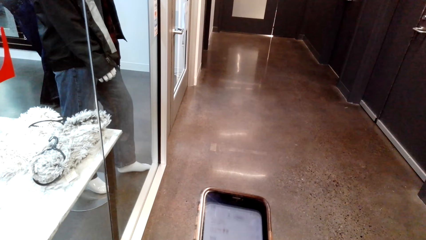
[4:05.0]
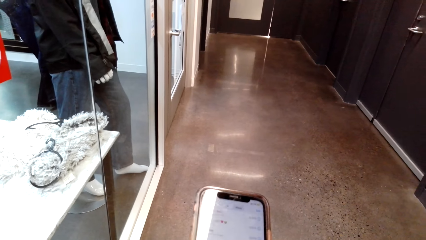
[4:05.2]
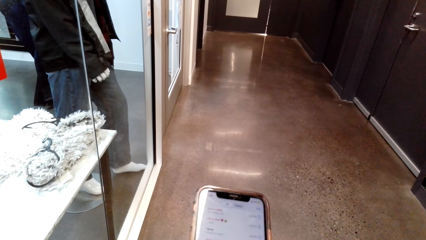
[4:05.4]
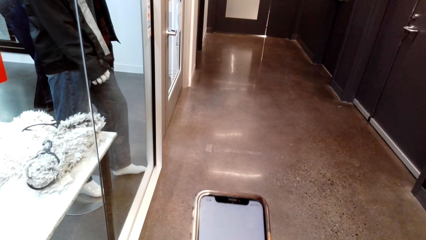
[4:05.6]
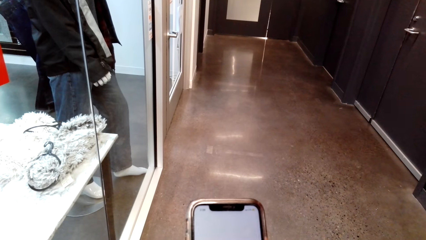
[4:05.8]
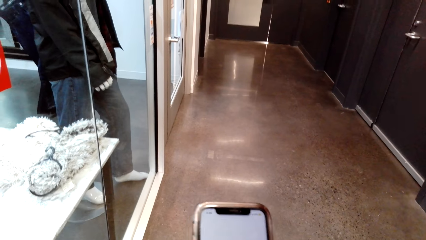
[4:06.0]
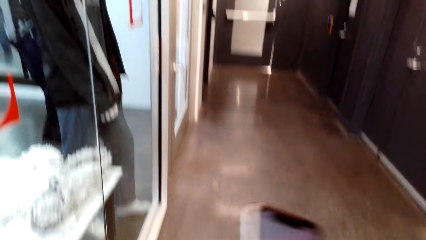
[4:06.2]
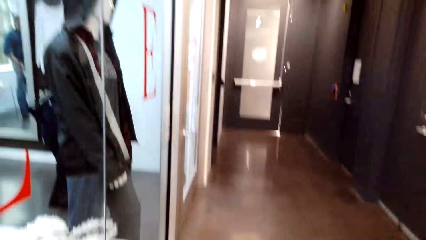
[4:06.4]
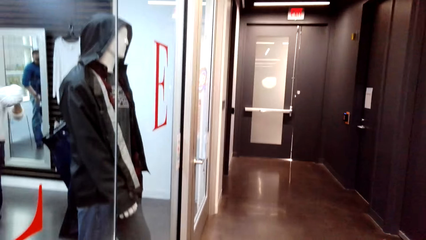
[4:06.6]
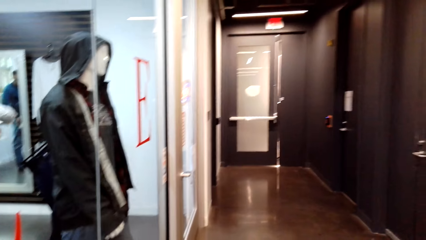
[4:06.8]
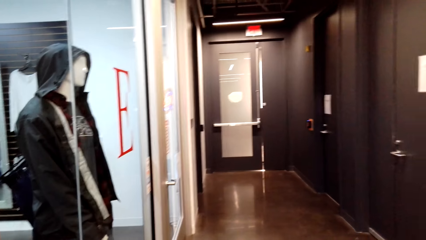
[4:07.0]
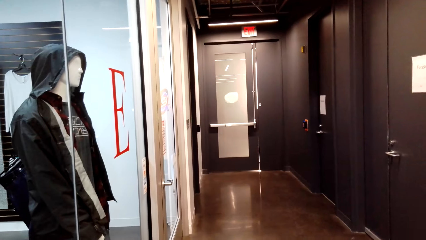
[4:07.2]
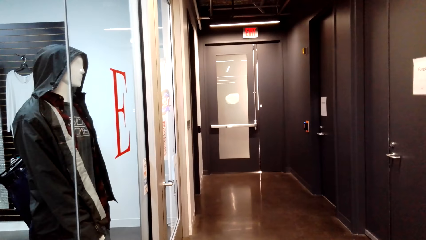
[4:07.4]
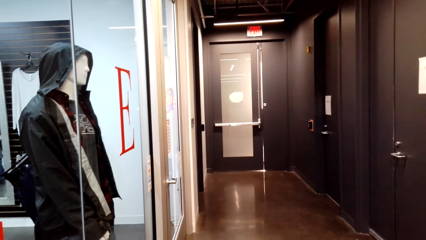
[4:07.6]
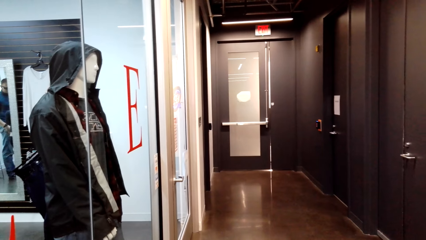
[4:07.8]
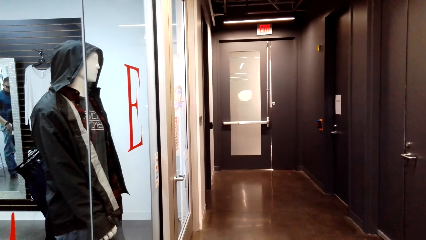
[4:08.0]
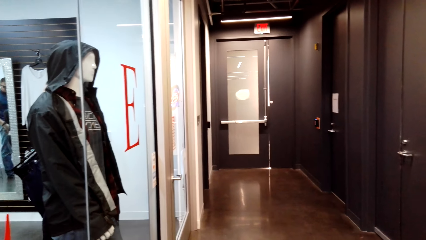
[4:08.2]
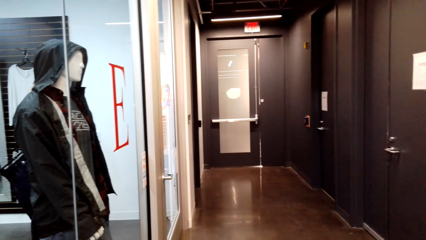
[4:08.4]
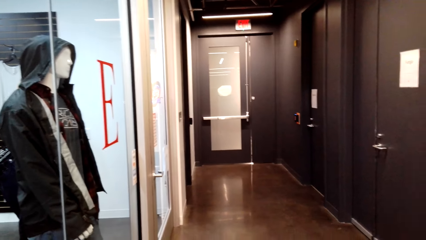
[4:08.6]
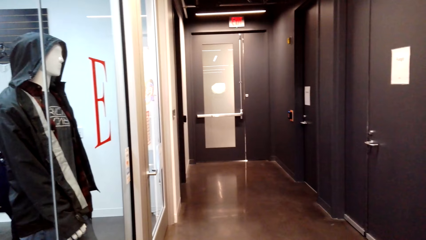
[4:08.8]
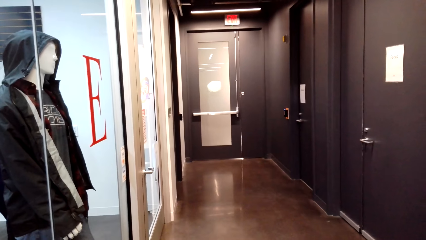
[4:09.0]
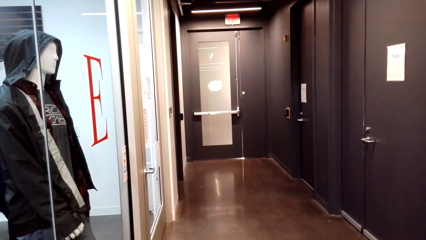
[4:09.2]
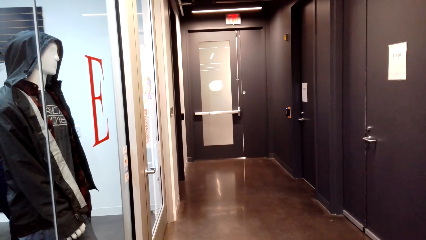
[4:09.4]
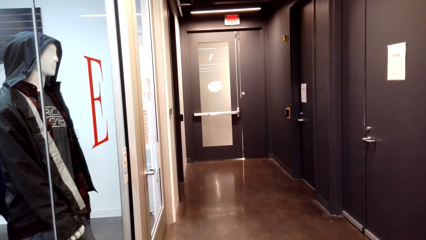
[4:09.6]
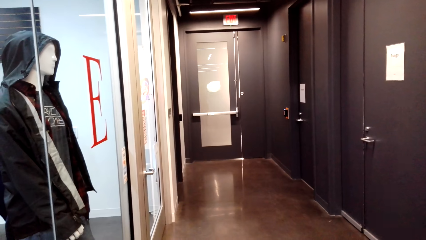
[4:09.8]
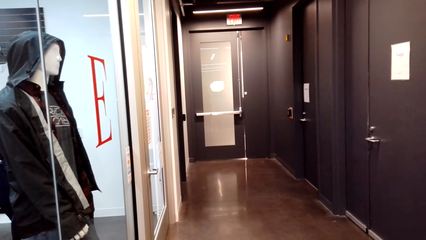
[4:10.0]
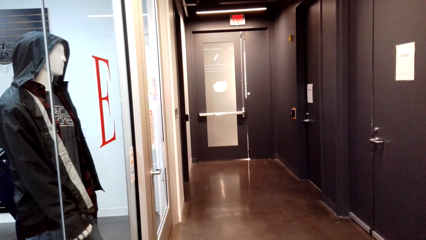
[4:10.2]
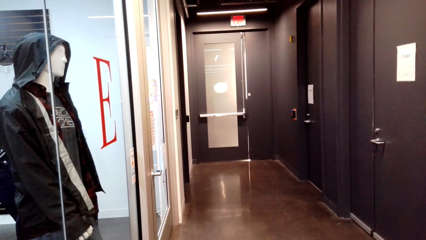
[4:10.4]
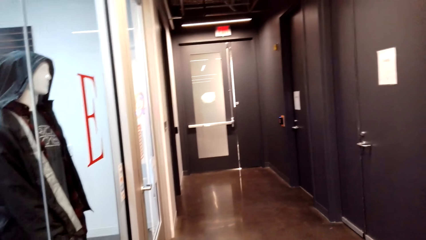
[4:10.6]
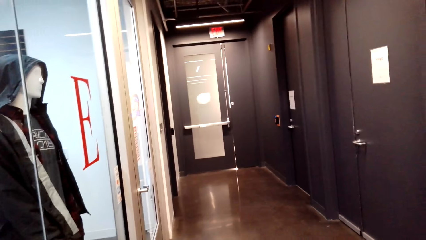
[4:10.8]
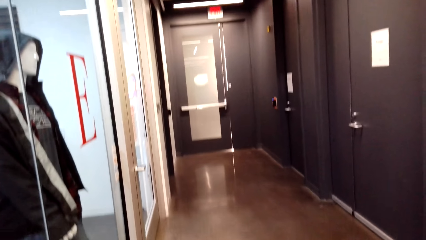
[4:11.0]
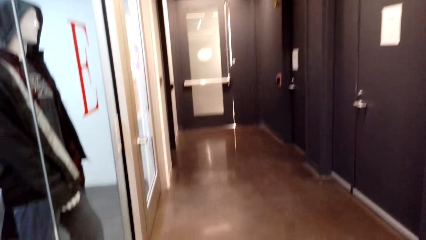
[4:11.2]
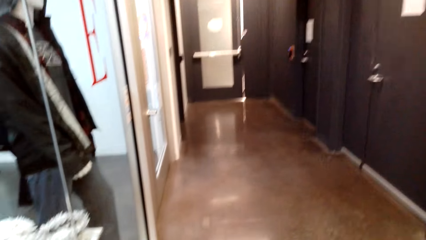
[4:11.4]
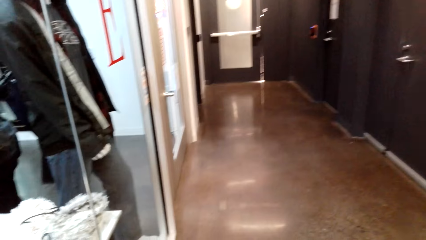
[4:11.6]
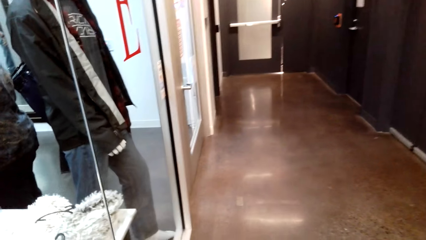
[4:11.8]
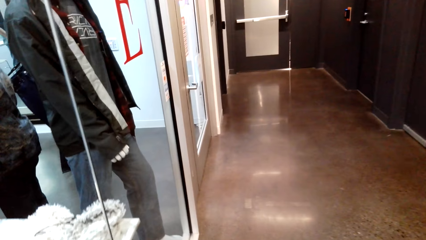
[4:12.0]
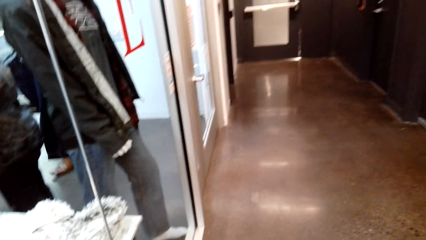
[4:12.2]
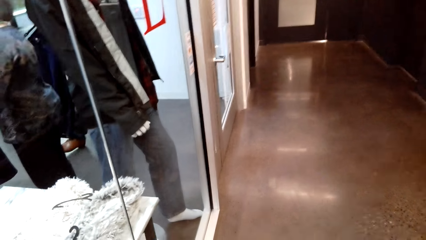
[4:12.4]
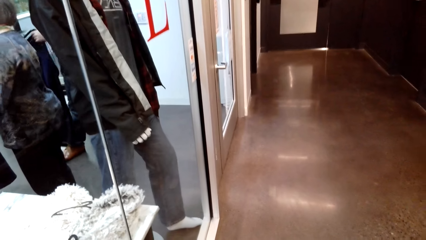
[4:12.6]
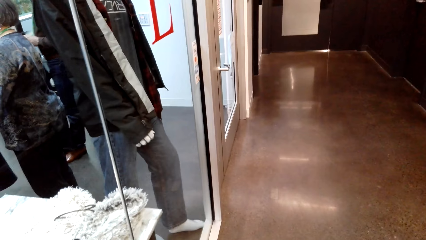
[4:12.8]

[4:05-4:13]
The camera wearer looks around the hallway.

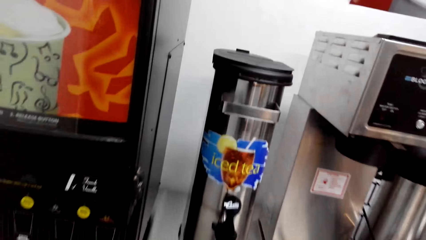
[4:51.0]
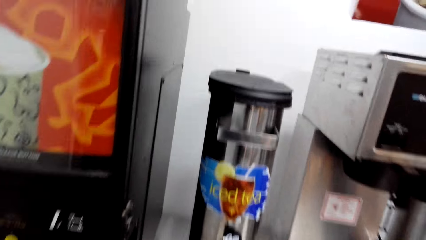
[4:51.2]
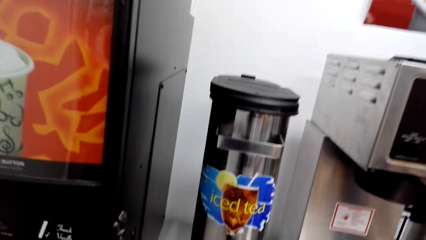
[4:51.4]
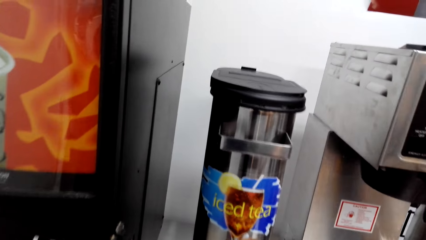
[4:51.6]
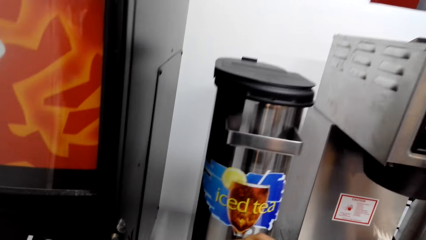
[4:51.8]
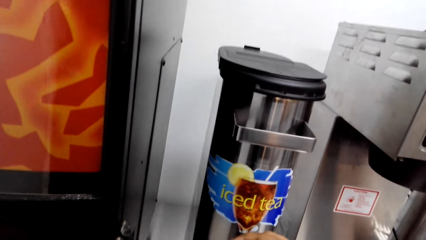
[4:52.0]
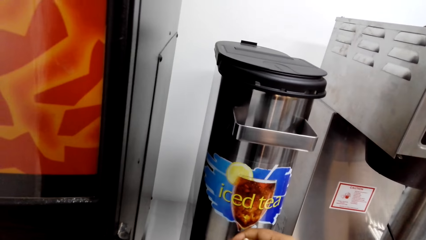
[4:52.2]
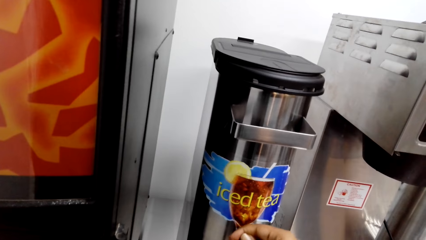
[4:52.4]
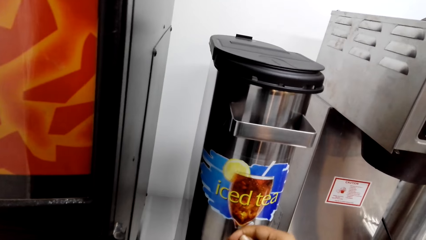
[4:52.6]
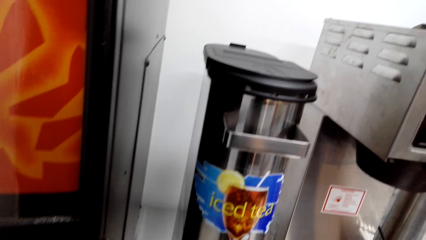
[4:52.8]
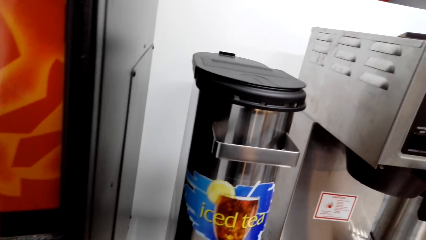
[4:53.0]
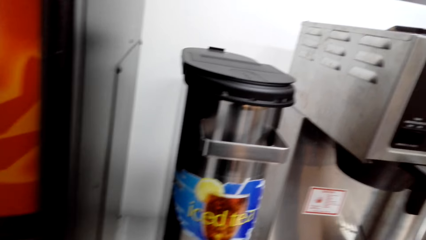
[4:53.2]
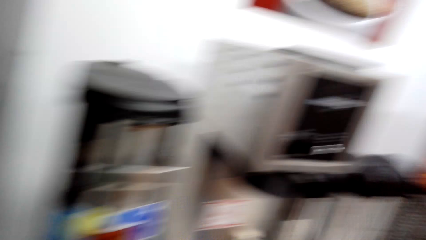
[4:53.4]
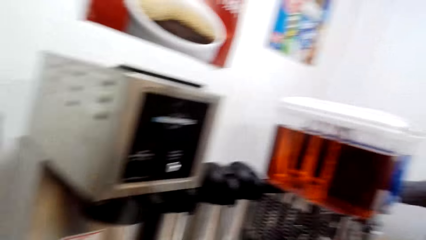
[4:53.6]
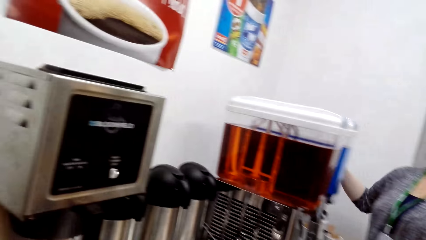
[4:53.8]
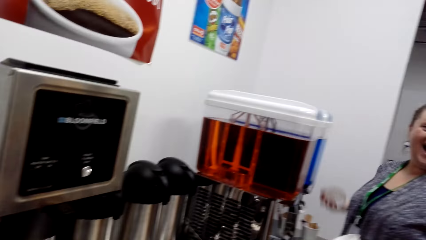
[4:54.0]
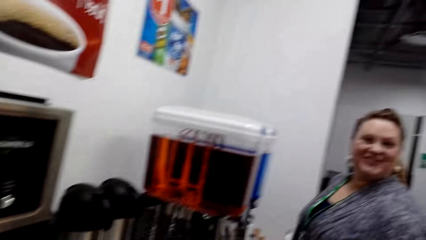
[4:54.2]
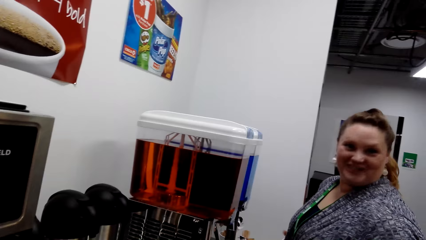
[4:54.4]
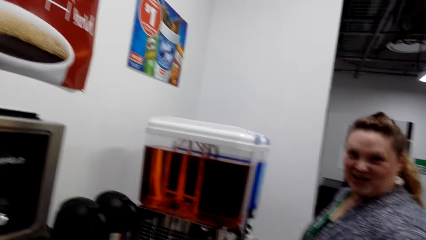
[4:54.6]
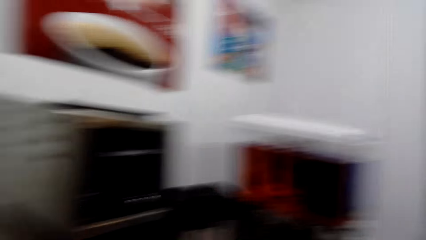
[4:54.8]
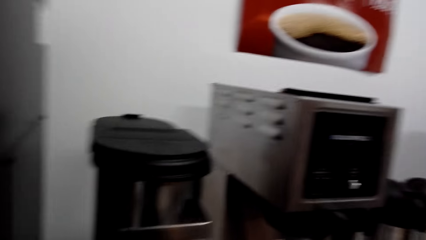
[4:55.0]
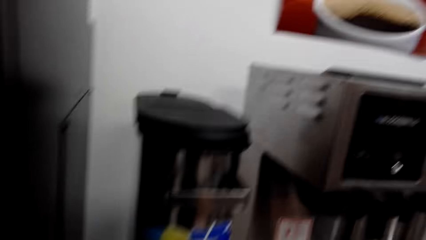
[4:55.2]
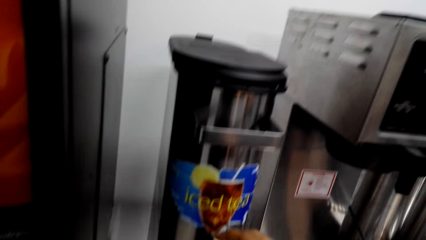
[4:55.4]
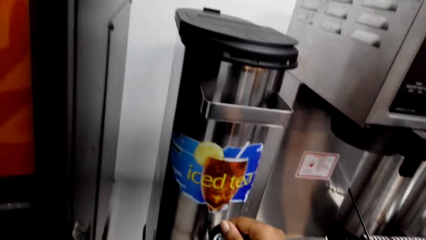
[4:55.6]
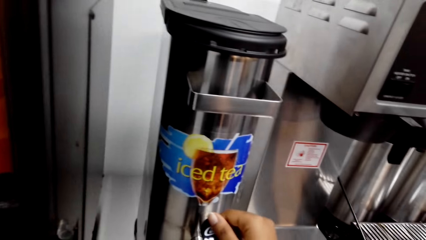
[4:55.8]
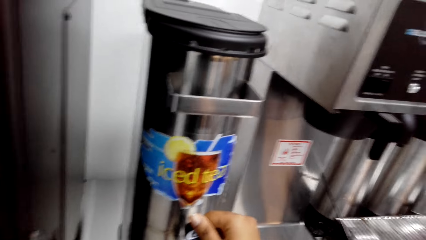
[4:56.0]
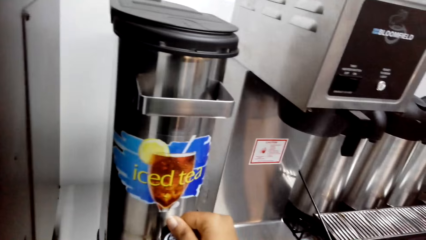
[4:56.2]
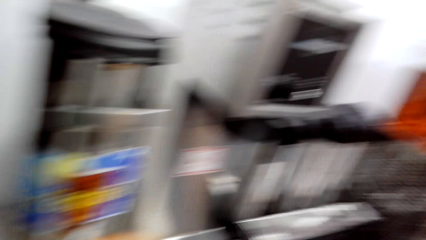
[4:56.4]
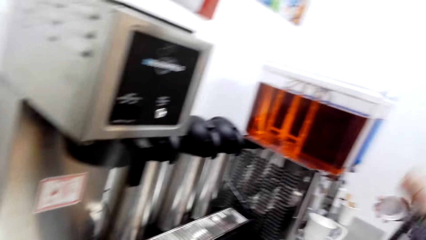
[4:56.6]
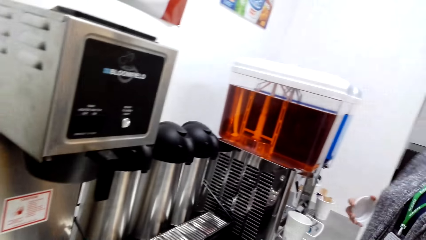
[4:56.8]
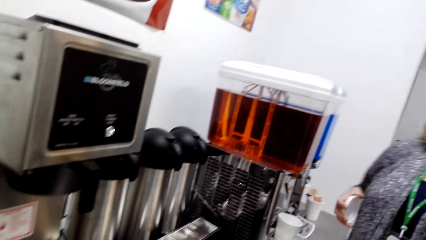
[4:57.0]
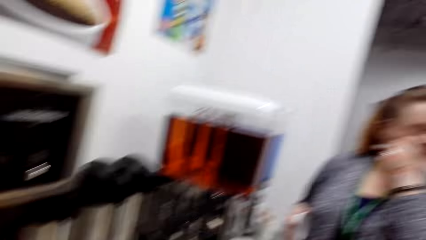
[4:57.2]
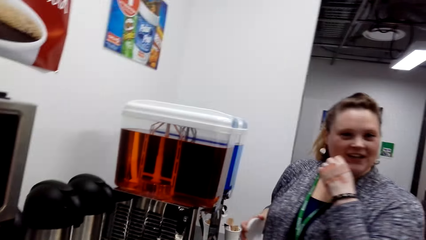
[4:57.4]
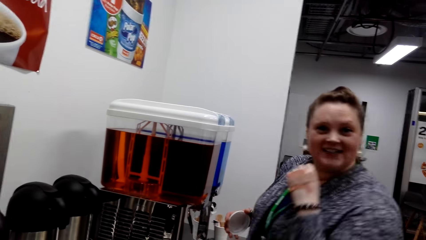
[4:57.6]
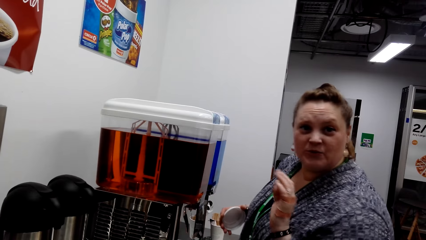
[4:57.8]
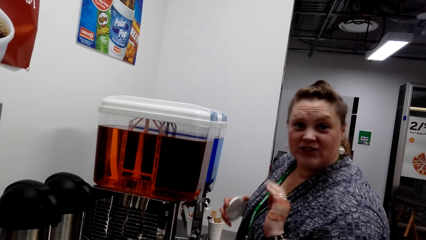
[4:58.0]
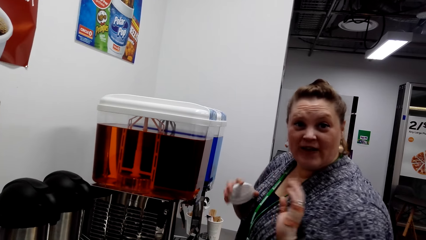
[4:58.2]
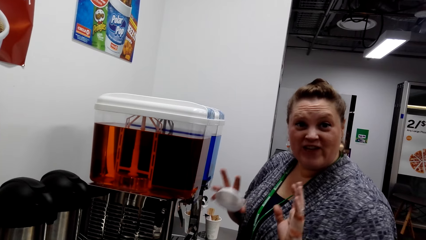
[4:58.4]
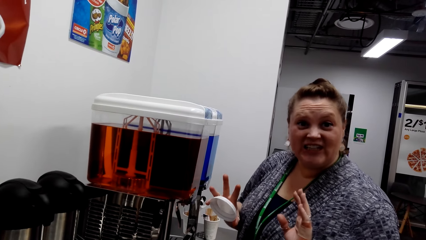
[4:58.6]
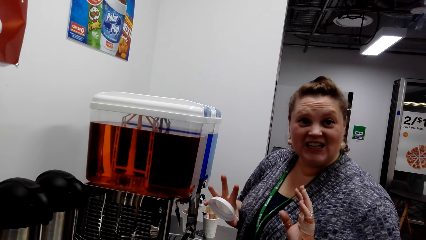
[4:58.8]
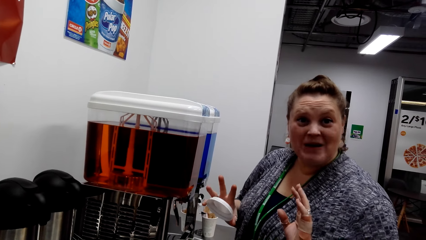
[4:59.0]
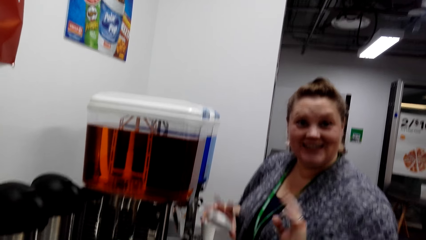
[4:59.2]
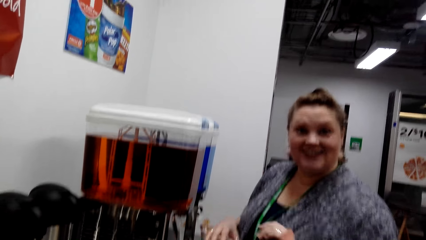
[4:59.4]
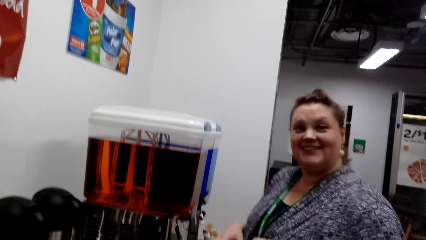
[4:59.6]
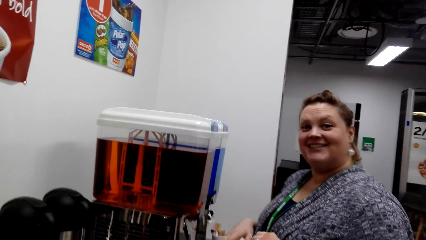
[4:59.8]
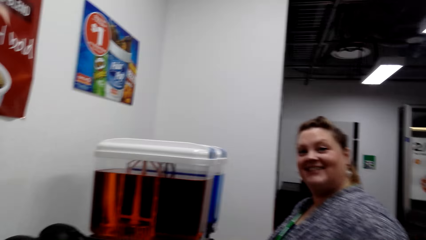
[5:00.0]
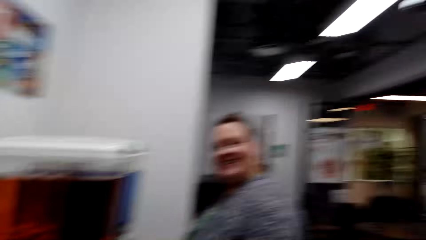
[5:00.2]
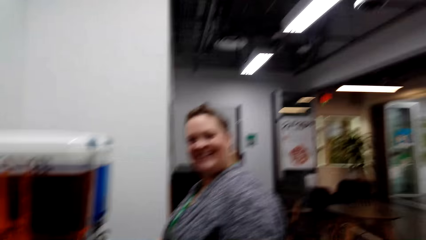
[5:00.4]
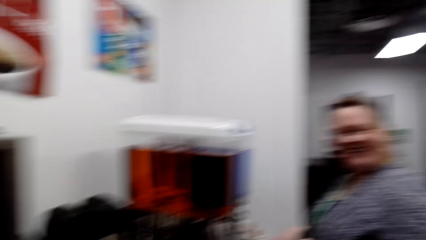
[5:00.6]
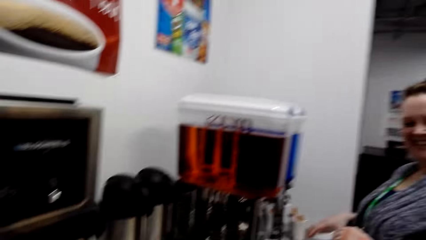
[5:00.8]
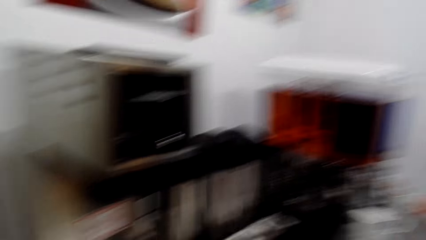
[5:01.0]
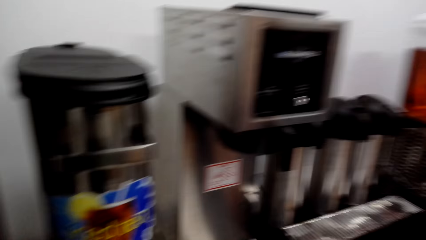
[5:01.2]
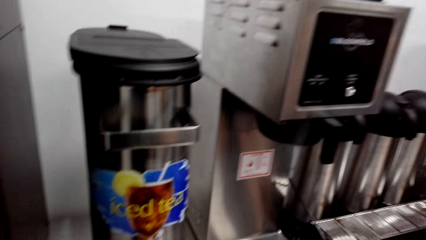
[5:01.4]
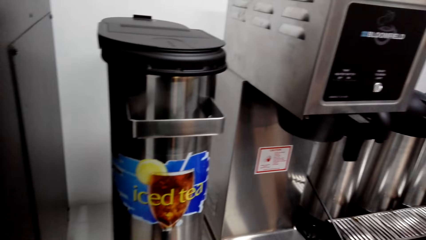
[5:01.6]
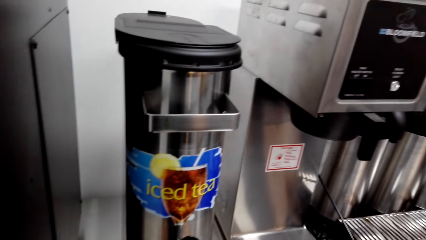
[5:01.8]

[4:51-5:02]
The camera wearer holds the iced tea container tap. A woman picks up a lid. The camera wearer serves the iced tea. The woman signs.
